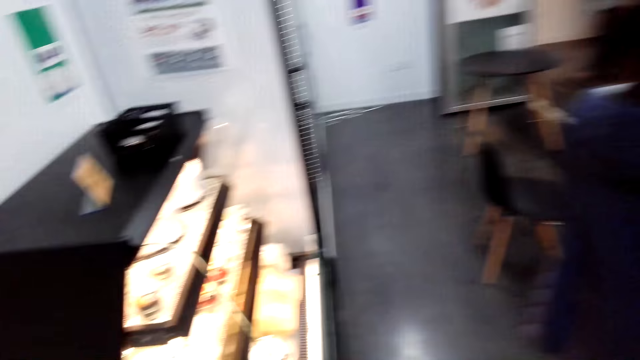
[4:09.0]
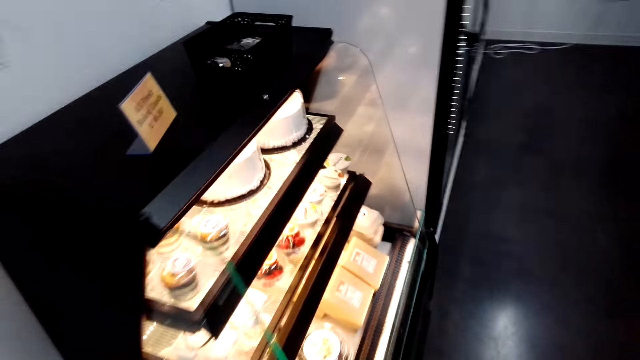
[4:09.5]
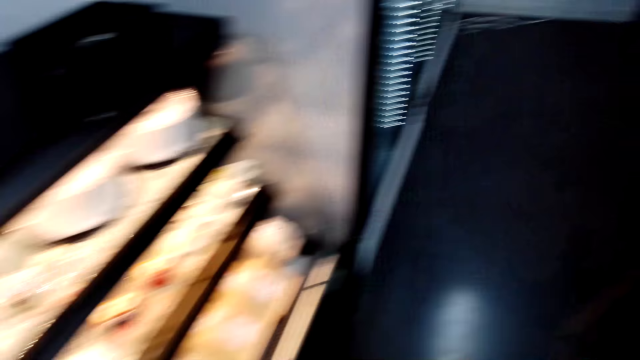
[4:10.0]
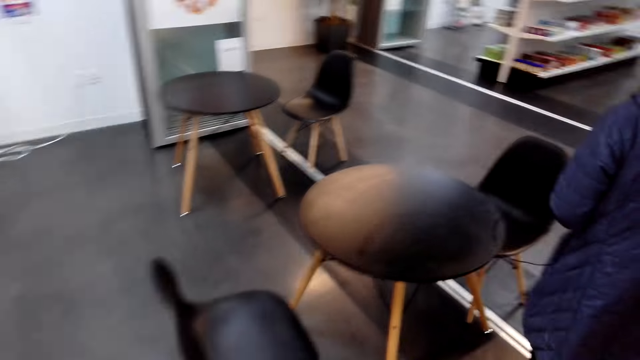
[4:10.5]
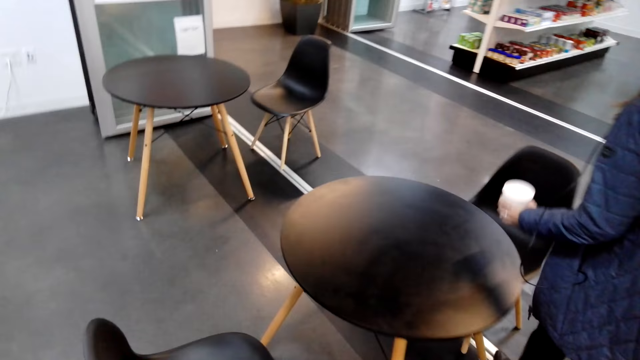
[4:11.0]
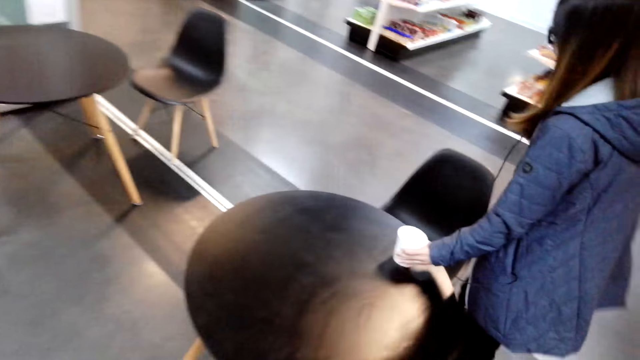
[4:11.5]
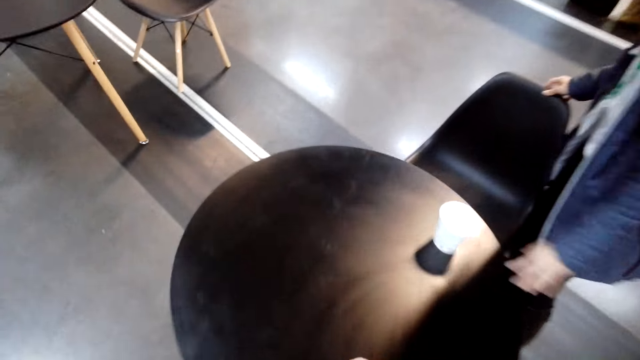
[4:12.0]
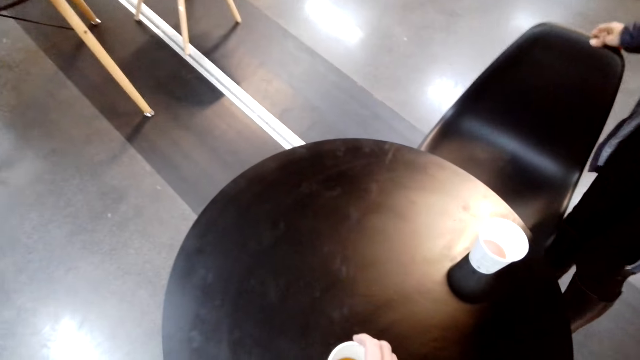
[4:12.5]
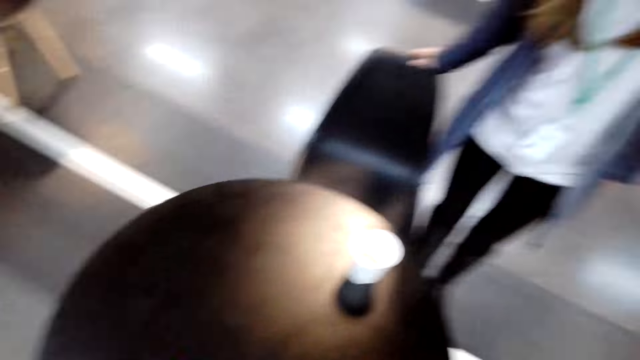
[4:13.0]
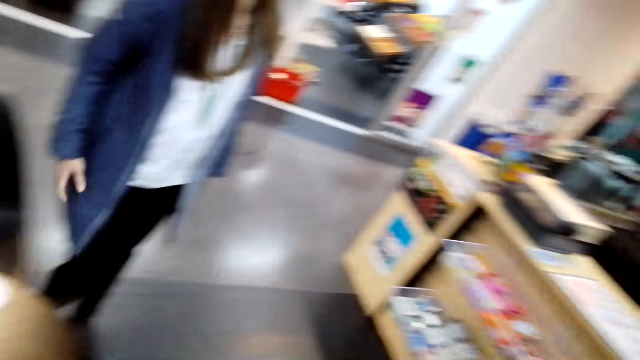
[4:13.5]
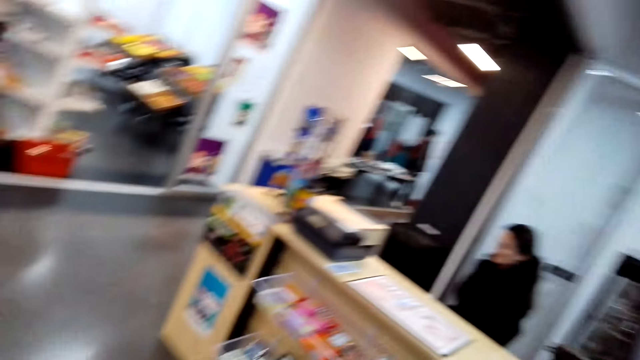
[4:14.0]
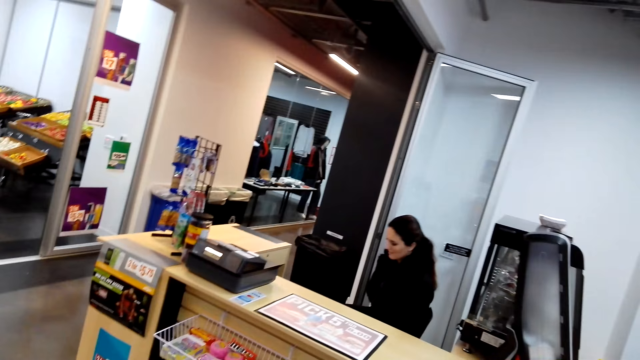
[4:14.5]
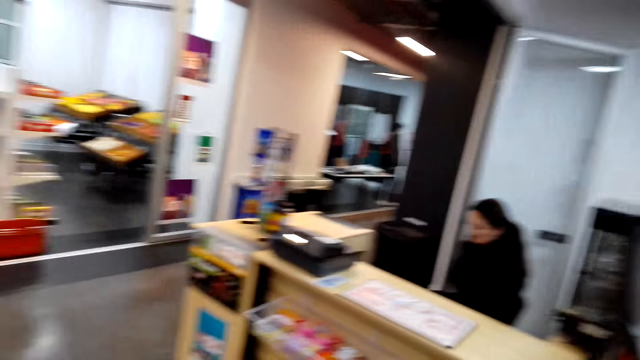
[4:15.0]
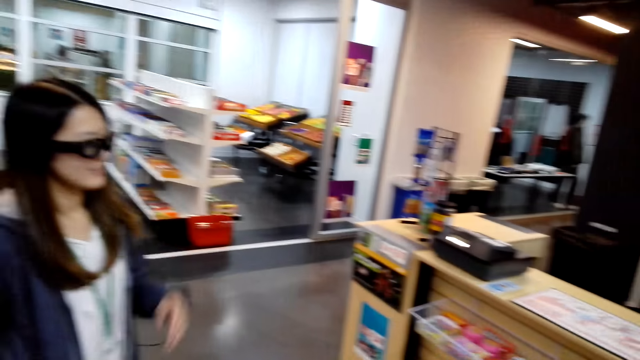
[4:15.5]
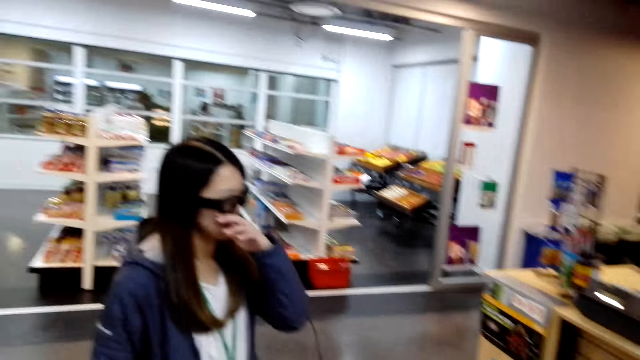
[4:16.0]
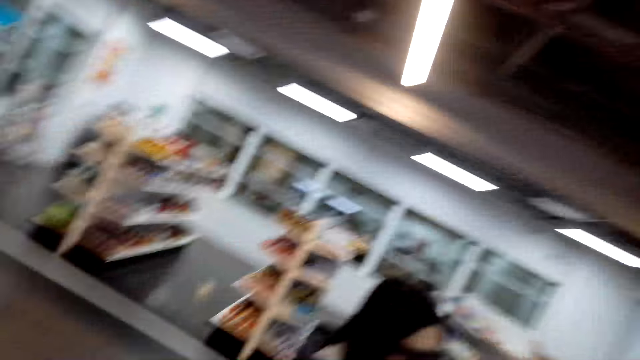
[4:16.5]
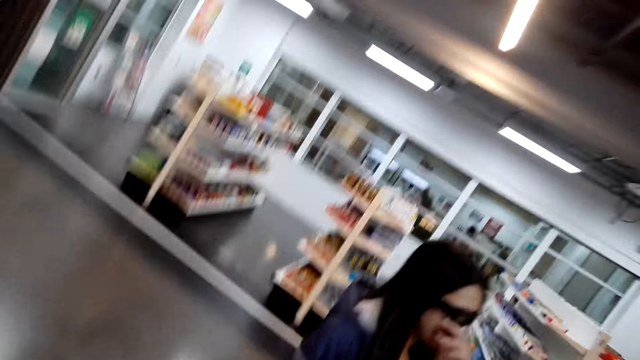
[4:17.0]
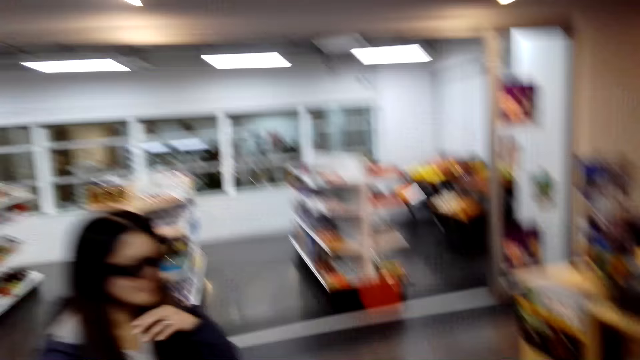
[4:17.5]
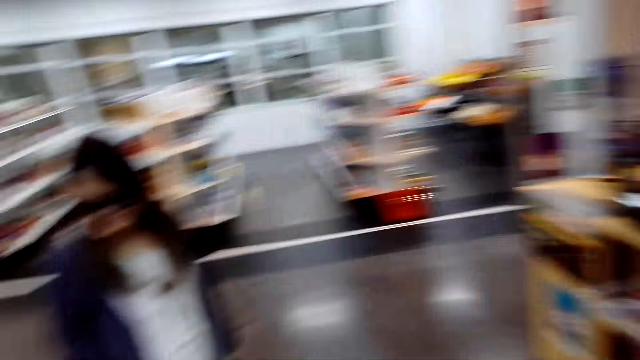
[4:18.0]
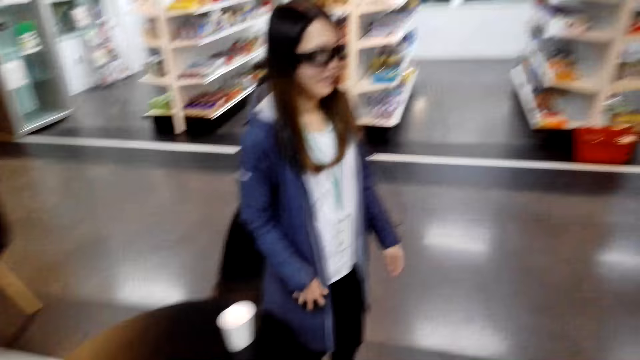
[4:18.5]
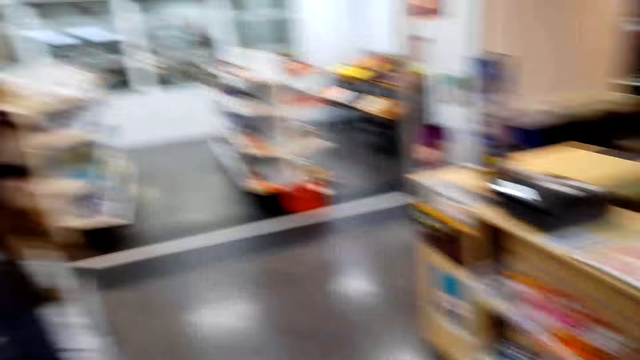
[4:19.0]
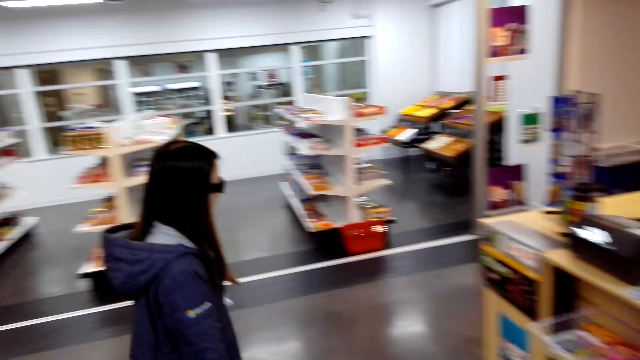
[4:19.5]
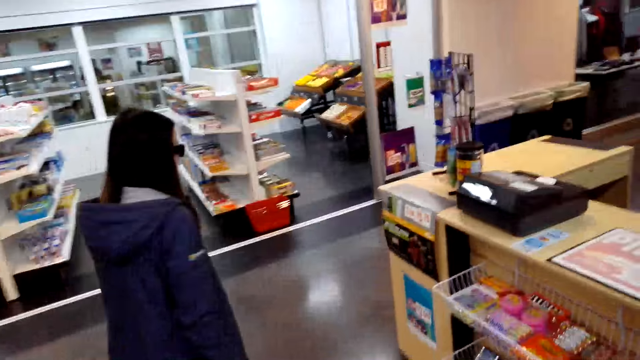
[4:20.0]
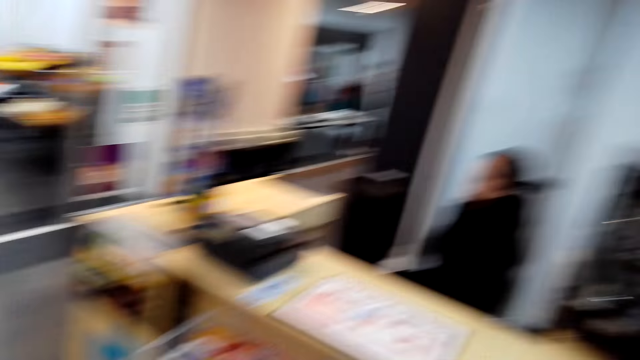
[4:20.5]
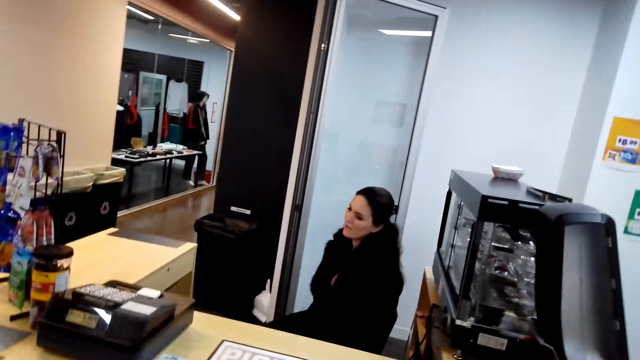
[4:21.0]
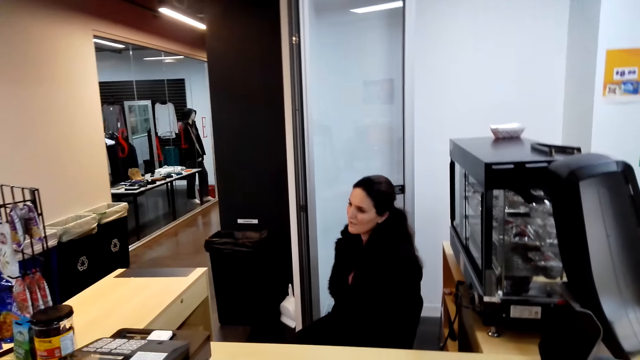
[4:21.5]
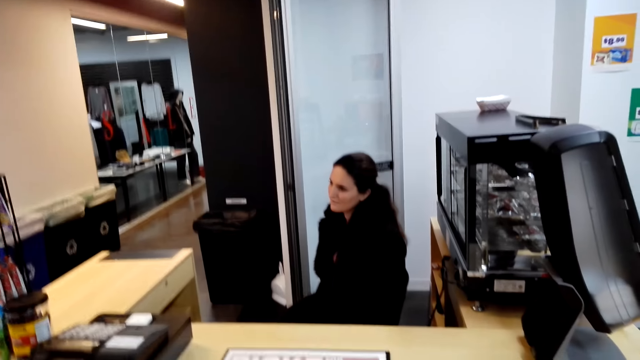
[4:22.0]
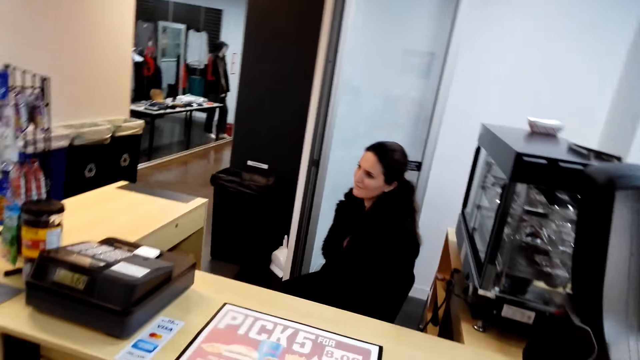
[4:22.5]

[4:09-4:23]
The lady walks in the store. The camera wearer walks in the store. The lady puts the cup on the table and pulls the chair. The camera wearer puts the cup on the table. The lady rubs her nose and lets go of her nose. The lady walks to the desk. Another lady speaks to the first lady.

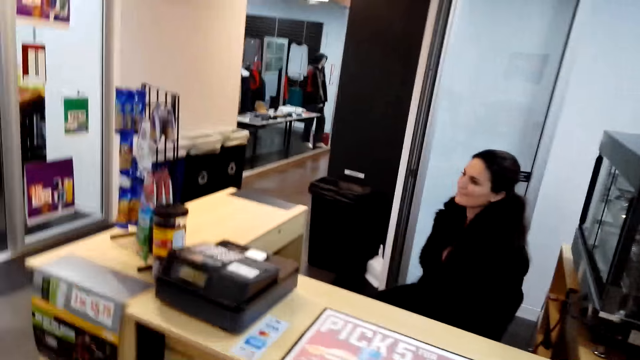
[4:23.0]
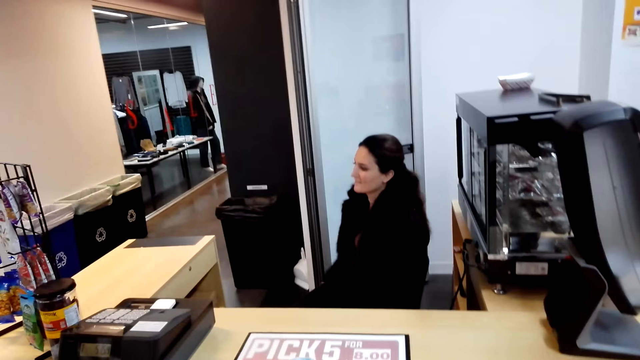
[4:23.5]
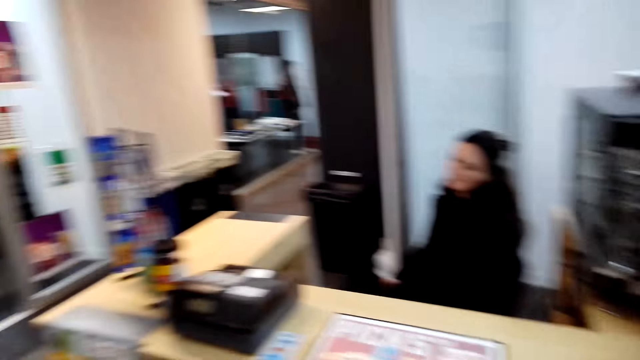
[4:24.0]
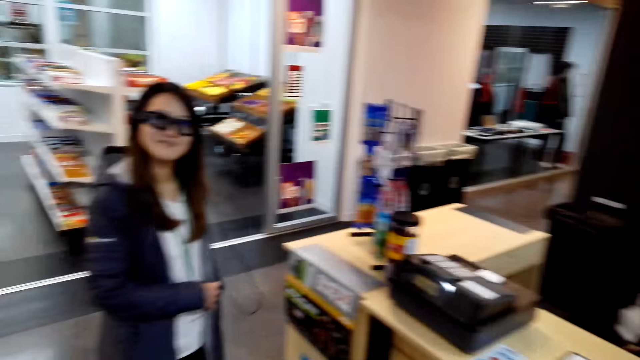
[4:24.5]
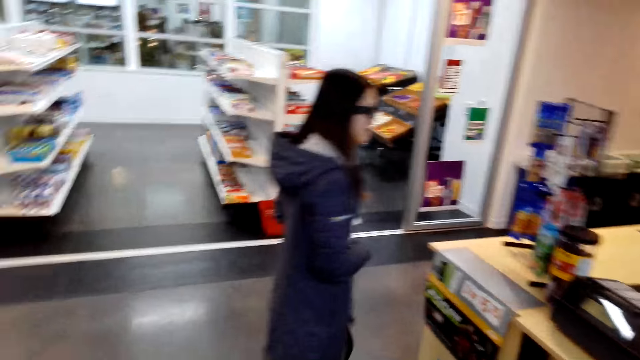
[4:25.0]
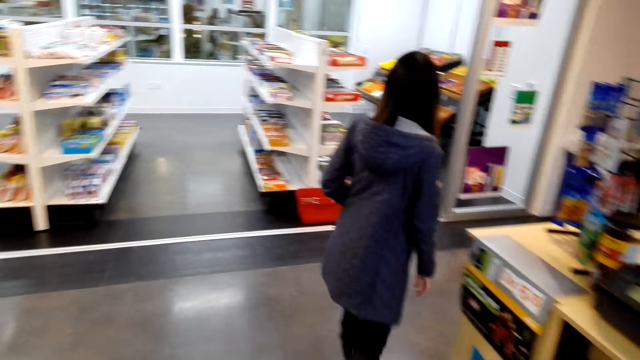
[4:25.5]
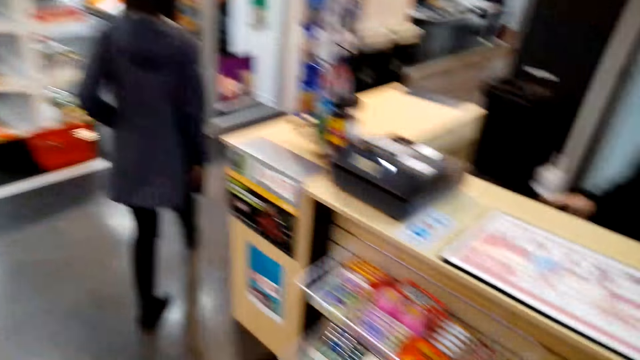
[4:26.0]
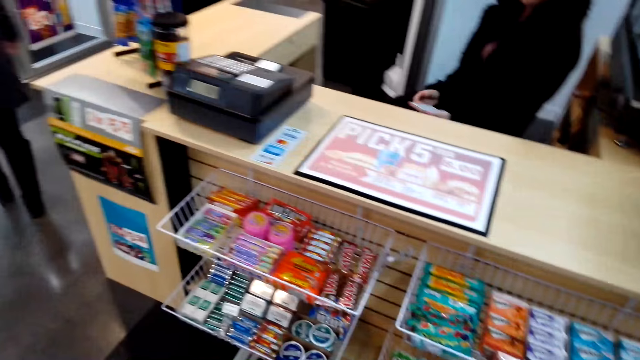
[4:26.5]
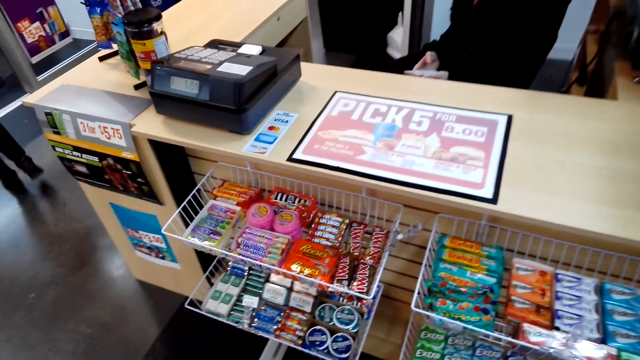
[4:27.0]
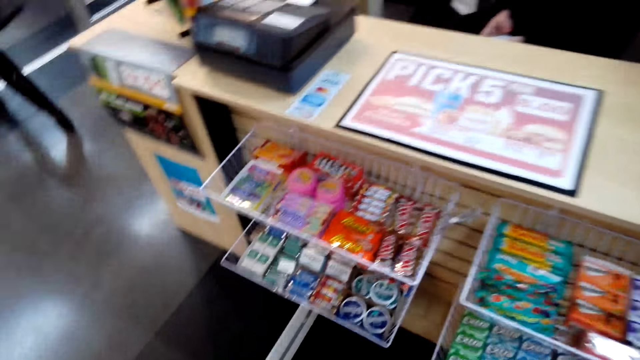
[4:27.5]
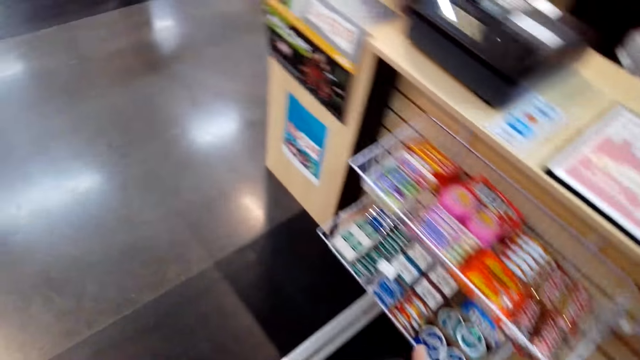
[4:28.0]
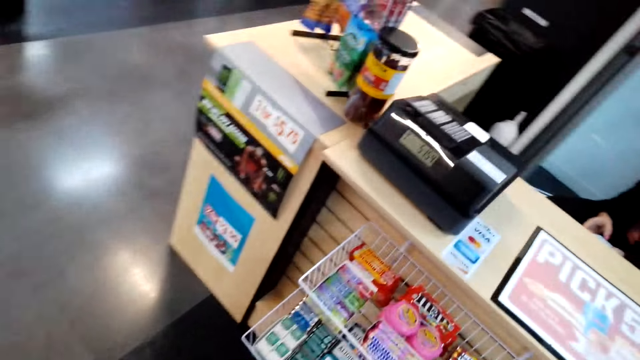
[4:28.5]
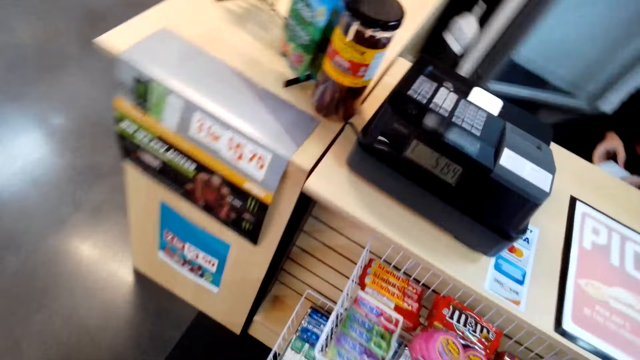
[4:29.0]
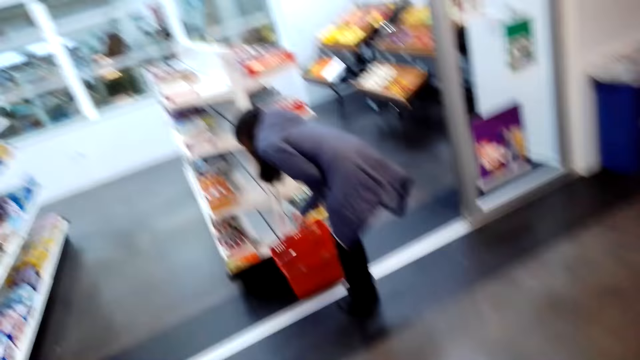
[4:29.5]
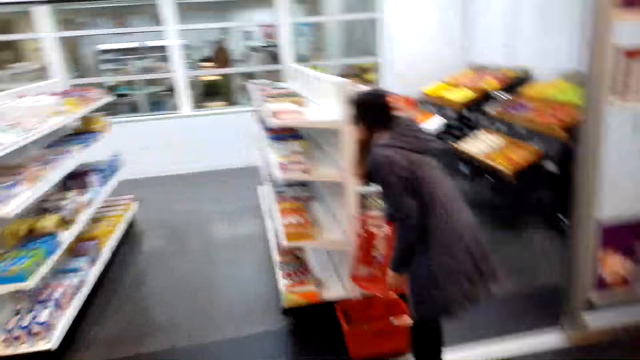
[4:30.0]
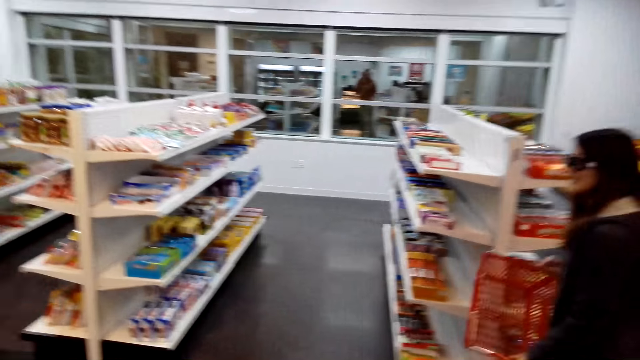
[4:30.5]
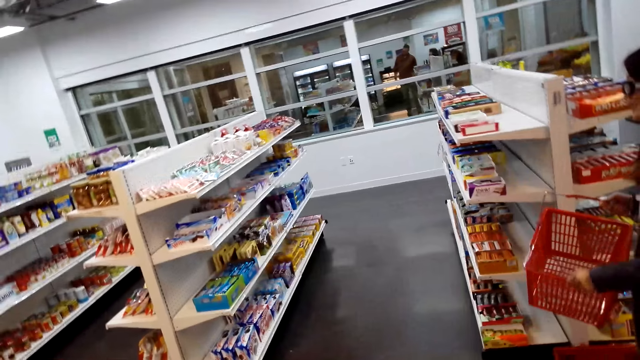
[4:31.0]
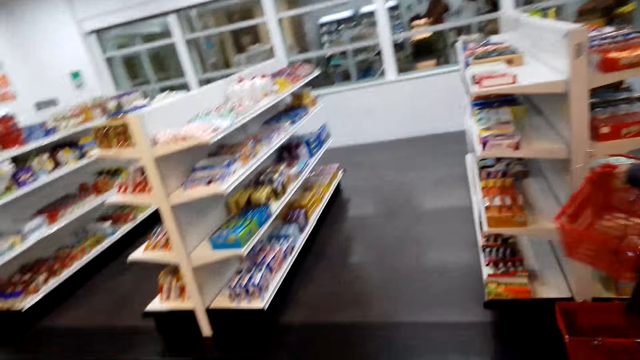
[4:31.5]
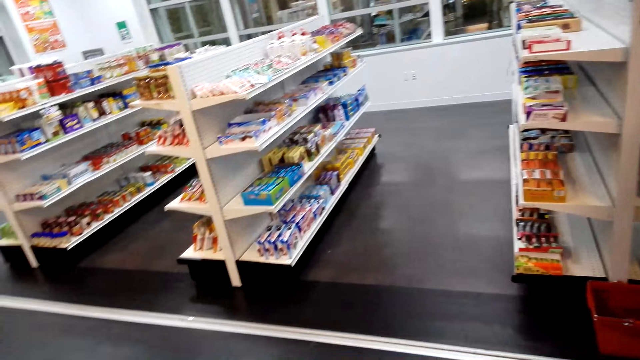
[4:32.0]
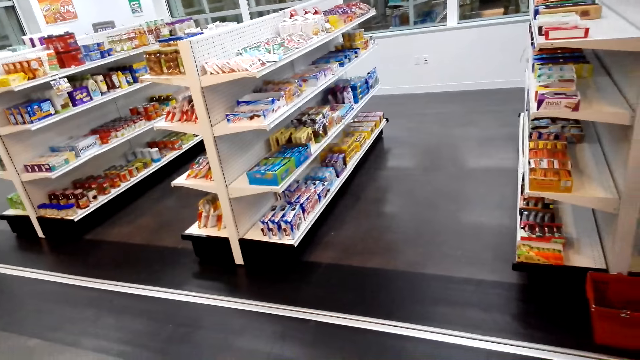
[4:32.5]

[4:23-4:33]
The cashier talks with the camera wearer. The camera wearer speaks to the cashier. The other lady walks in the store. She picks up a shopping basket from the floor and holds the basket with both hands.
